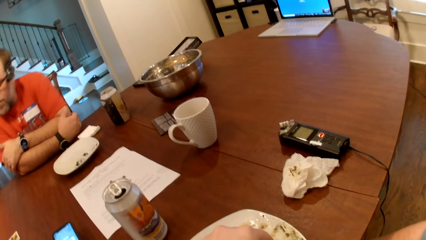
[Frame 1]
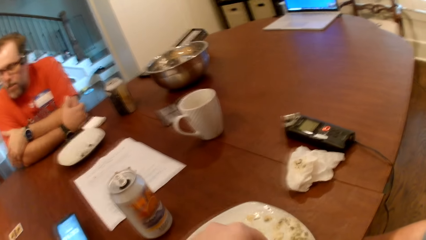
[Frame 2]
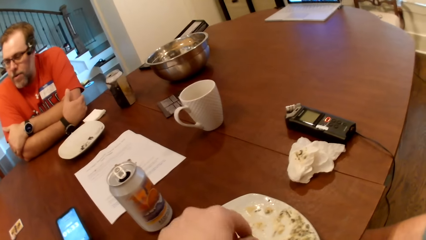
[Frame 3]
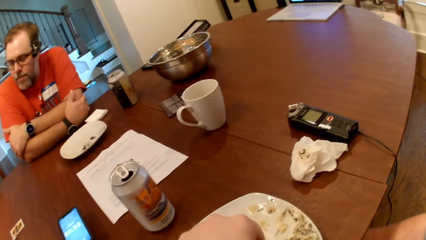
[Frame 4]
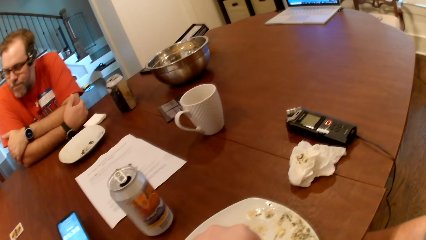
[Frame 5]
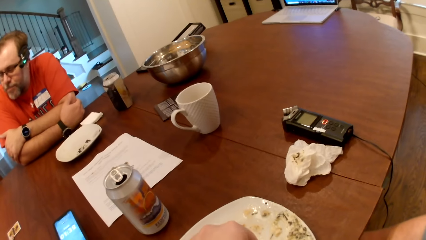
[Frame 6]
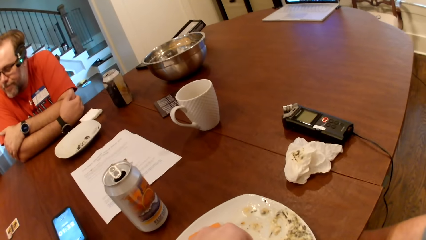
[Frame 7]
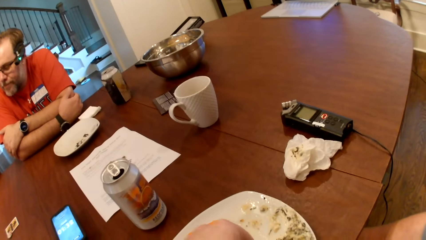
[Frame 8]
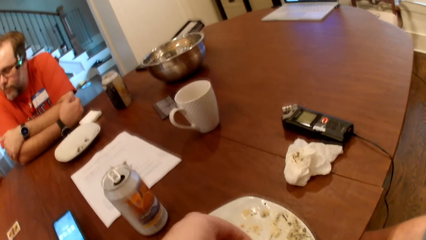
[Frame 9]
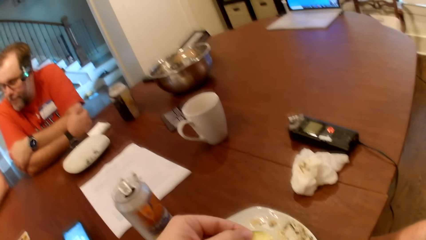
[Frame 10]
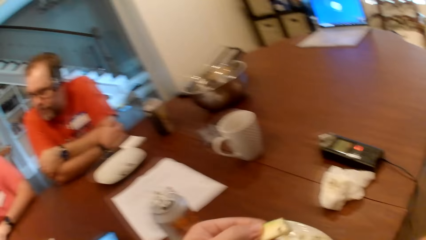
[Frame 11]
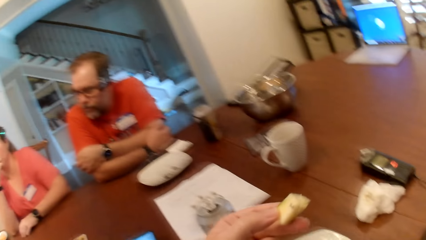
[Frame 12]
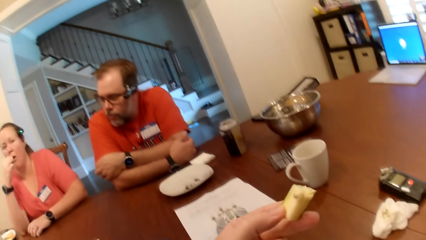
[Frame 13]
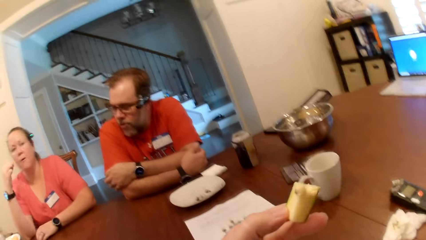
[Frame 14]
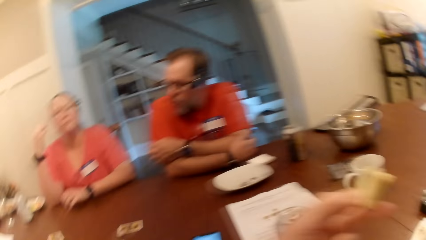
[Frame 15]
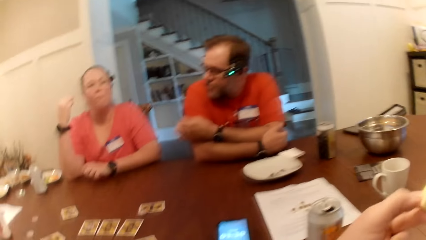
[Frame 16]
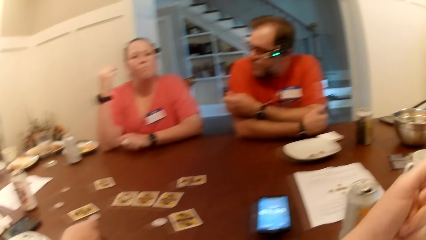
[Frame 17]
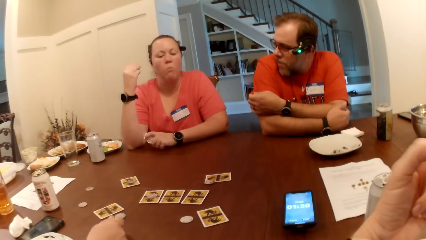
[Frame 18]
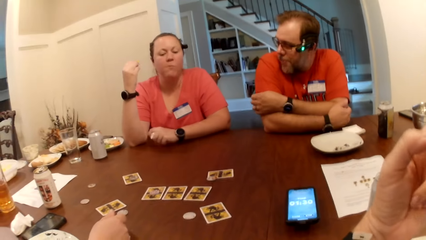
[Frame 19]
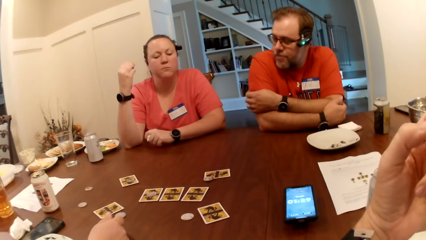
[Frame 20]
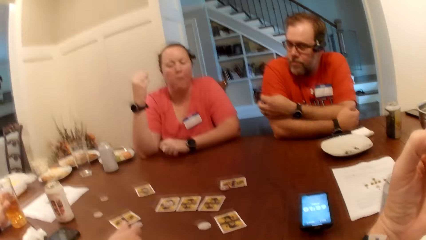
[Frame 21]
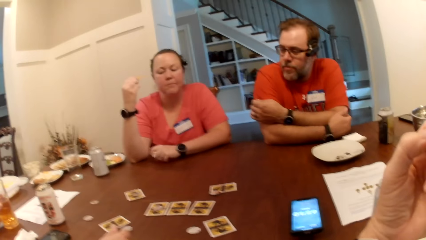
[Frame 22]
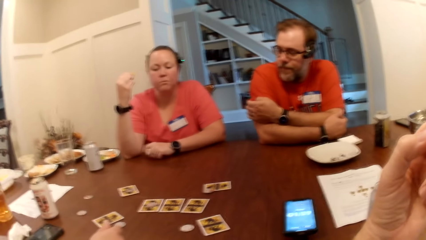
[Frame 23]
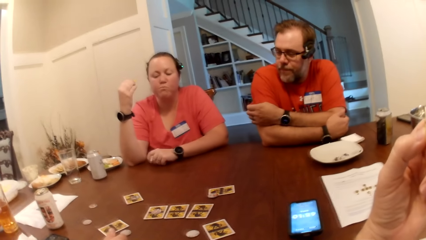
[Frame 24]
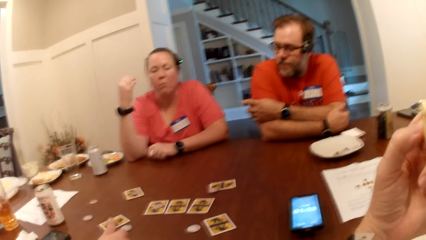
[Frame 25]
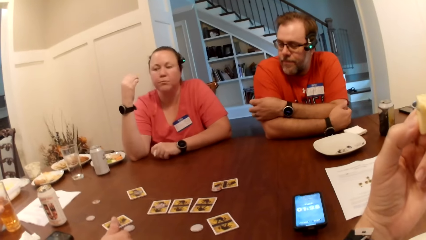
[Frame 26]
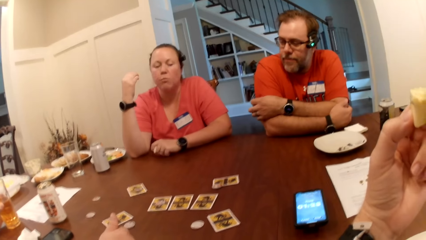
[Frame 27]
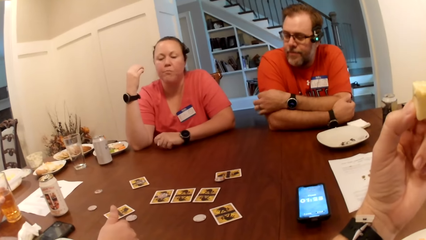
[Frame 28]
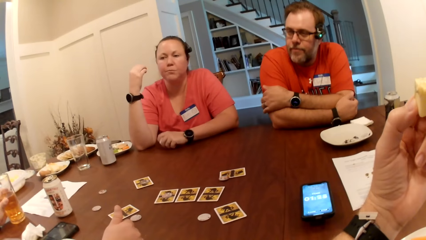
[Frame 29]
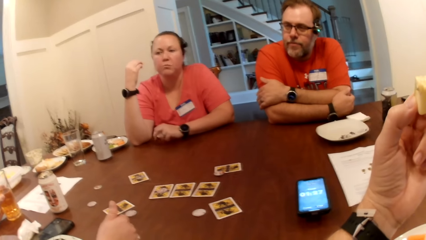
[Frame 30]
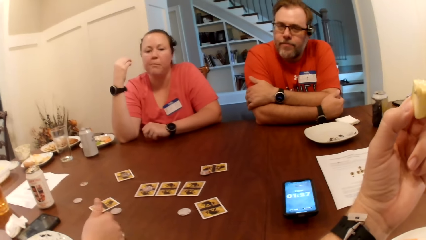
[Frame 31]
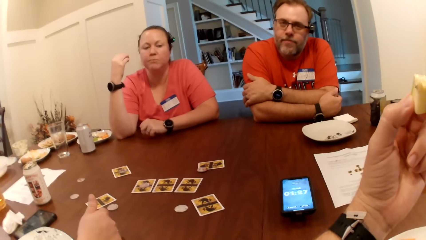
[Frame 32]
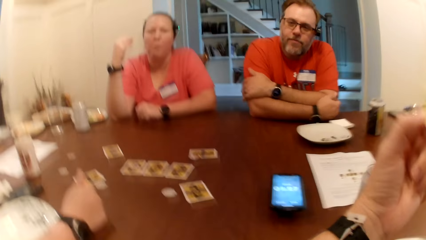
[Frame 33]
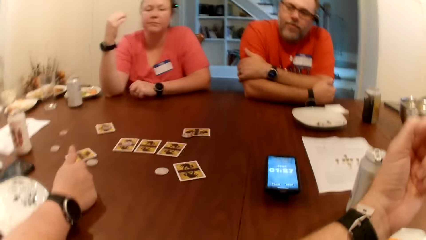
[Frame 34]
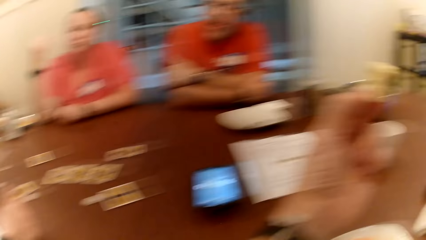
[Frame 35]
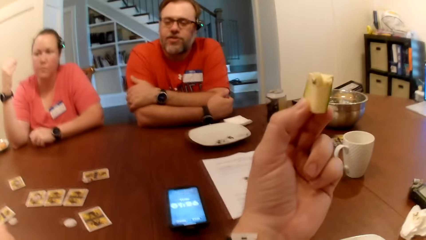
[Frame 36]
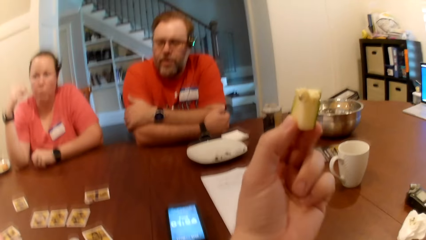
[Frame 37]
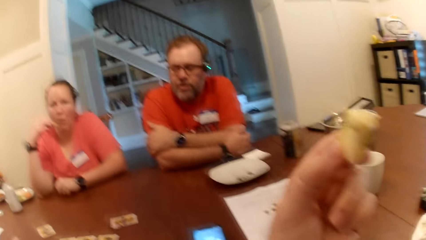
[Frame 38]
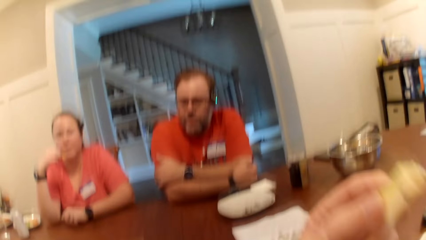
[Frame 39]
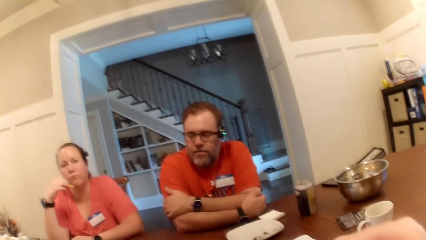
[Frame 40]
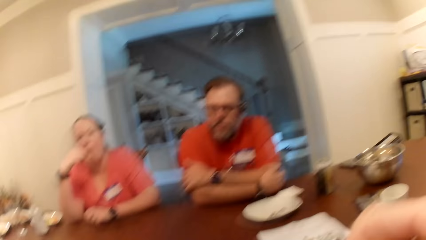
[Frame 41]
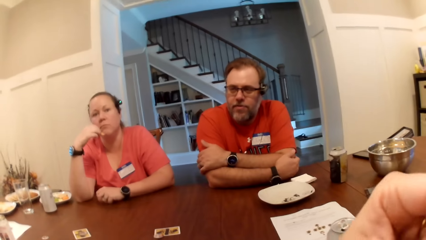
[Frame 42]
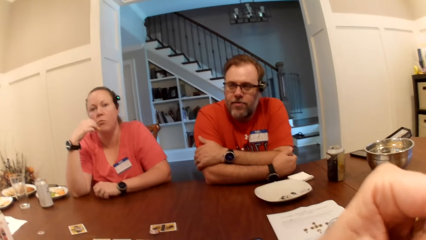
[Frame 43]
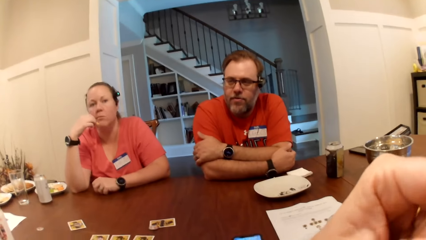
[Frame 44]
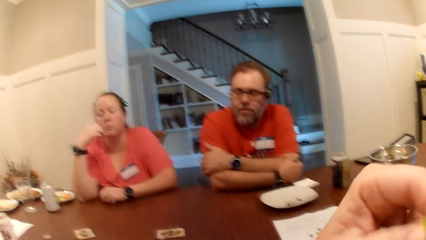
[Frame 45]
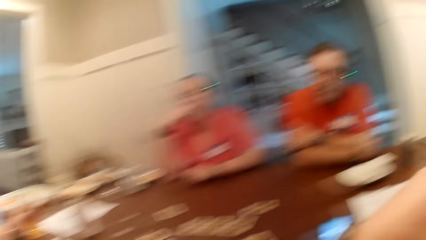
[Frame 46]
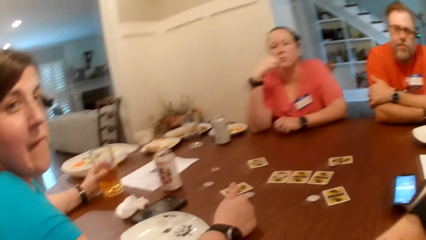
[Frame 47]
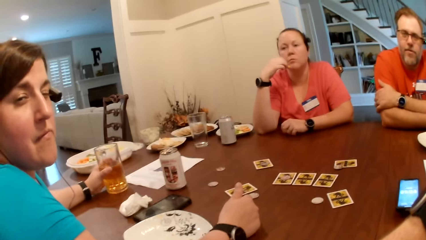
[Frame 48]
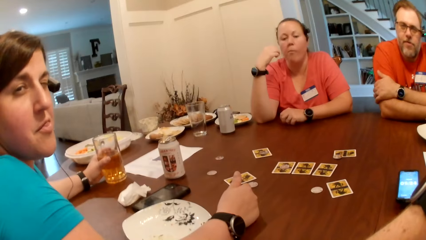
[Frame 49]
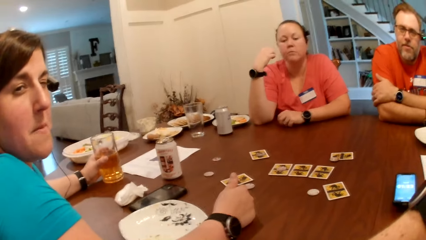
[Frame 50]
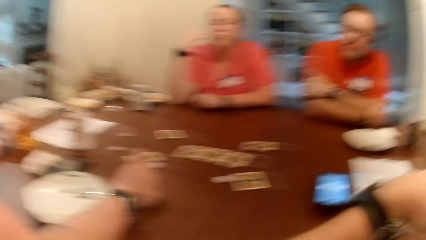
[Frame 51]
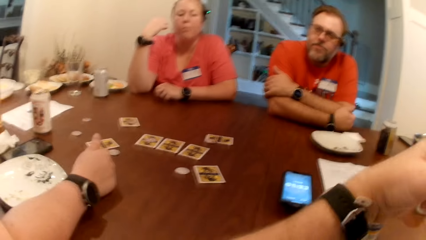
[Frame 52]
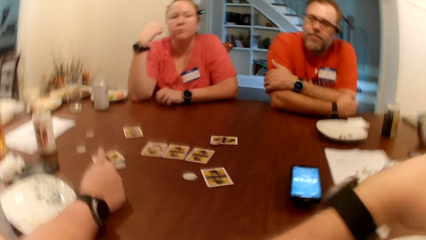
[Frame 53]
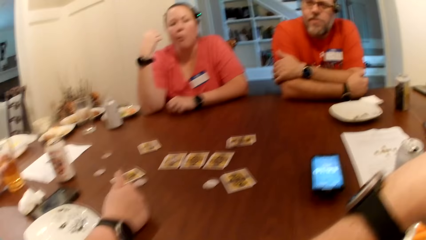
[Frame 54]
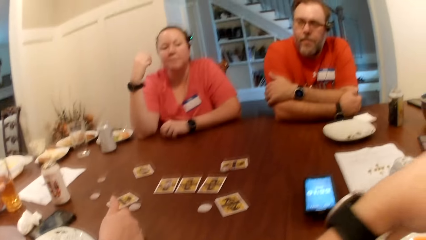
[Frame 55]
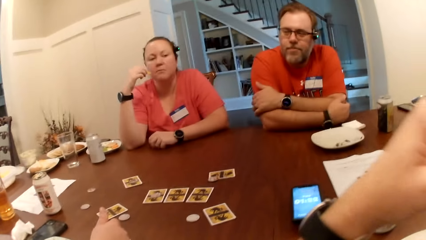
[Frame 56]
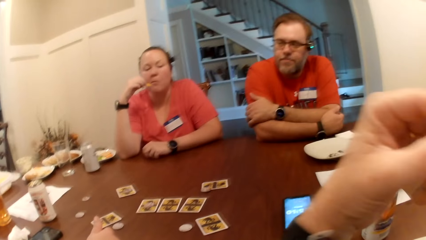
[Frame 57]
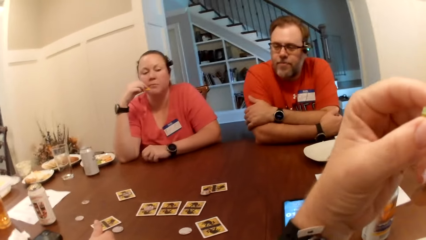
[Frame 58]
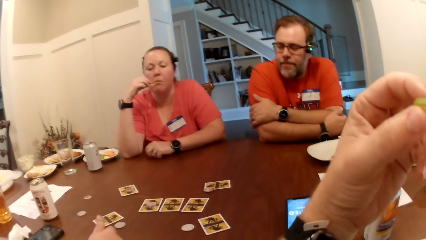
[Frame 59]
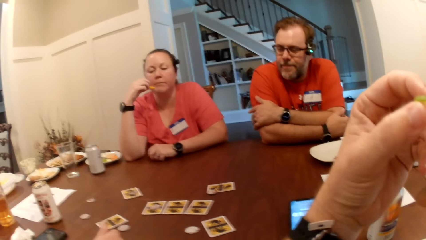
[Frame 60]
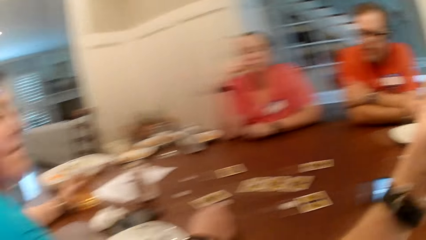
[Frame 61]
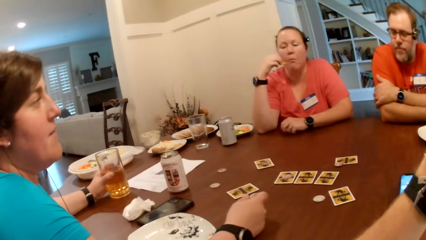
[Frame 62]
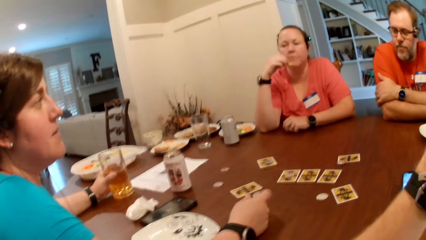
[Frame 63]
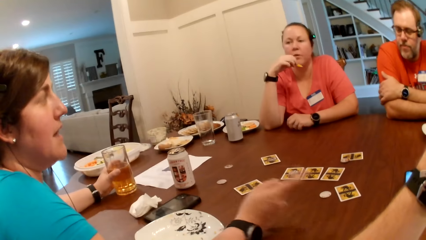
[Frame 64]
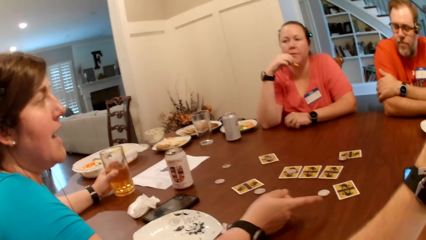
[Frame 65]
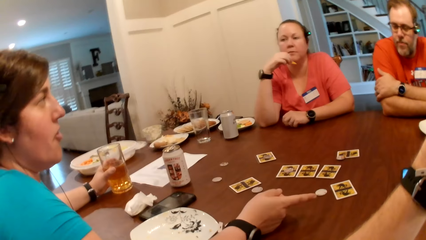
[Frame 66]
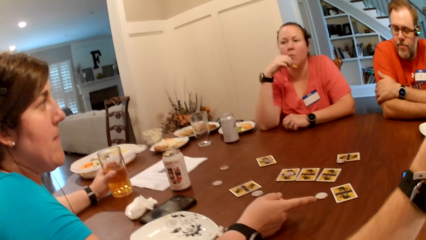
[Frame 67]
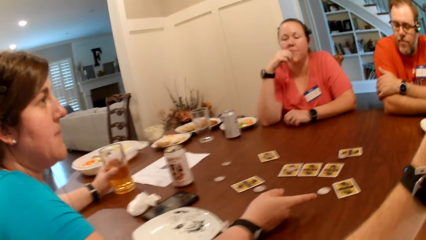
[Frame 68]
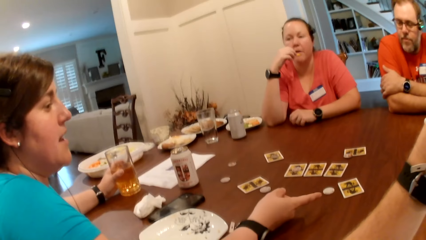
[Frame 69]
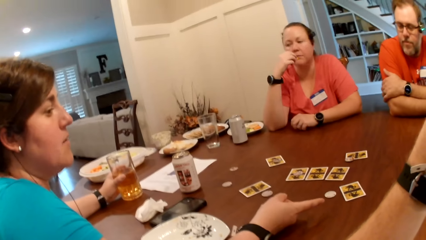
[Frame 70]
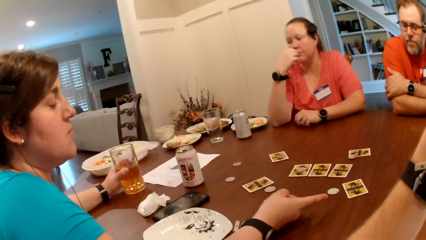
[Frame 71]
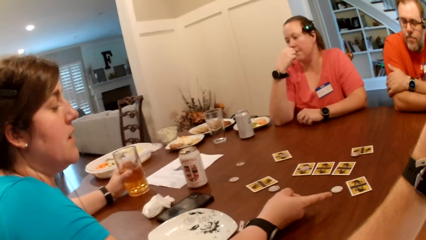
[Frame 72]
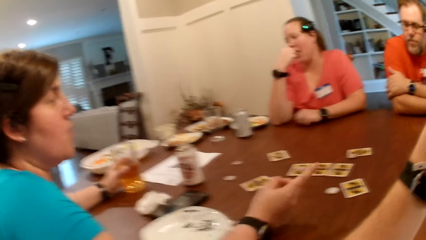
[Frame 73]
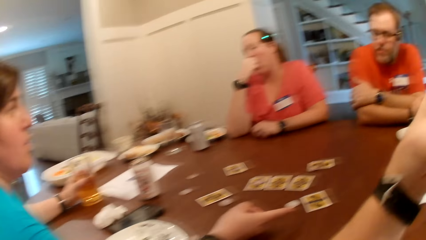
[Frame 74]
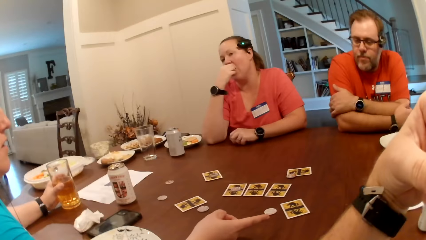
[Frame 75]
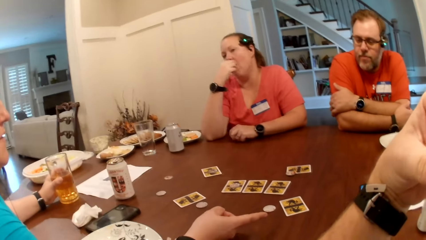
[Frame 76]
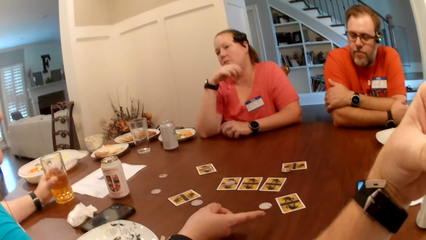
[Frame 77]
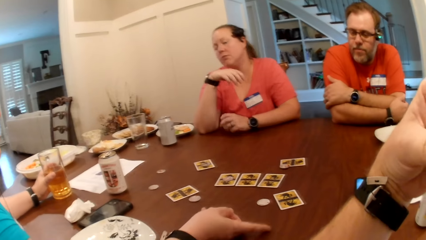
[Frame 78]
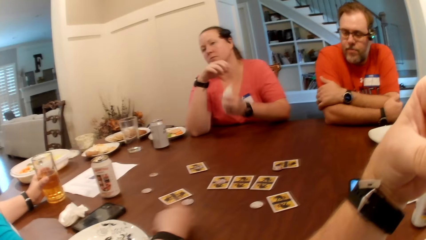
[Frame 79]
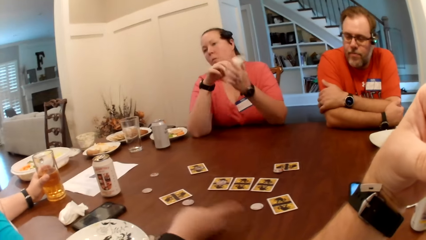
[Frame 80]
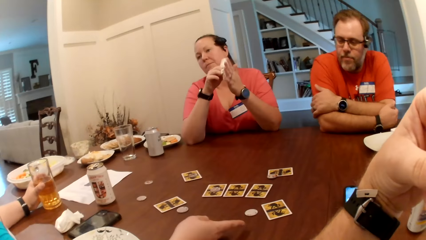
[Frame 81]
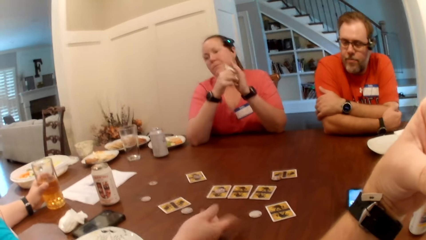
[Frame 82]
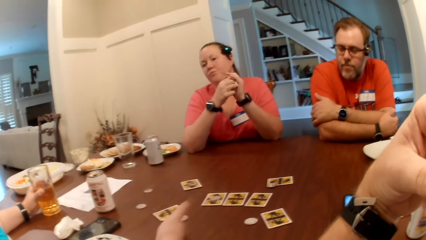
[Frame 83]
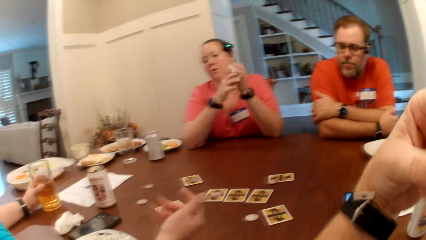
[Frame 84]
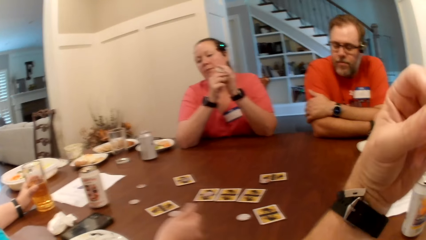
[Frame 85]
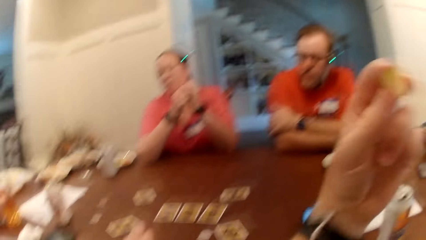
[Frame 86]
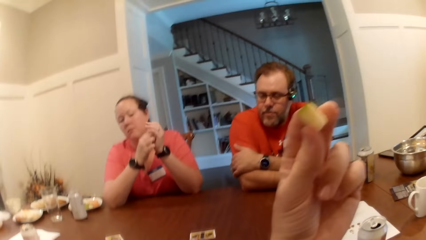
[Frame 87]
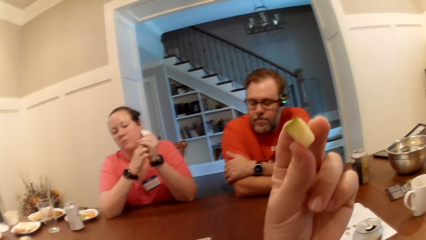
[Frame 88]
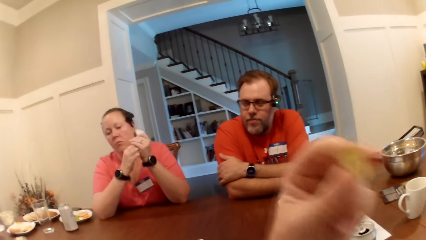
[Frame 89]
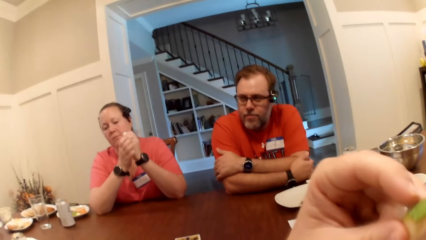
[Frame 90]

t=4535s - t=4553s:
The camera wearer raises the cucumber slice with his left hand. He eats snacks. A woman interacts with another woman. A woman cleans her hands with the tissue in both hands.
